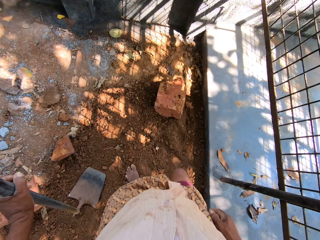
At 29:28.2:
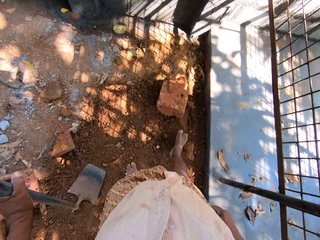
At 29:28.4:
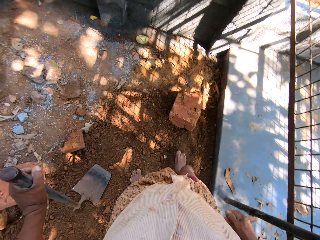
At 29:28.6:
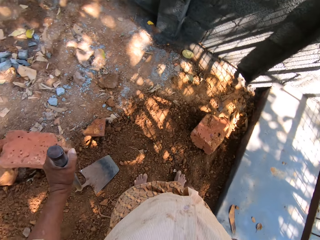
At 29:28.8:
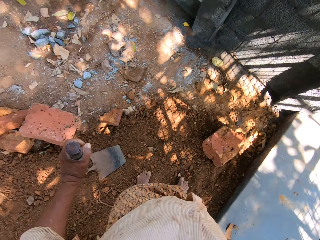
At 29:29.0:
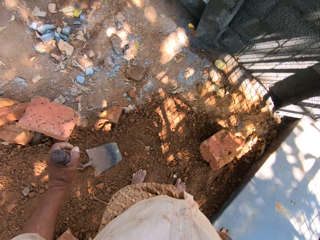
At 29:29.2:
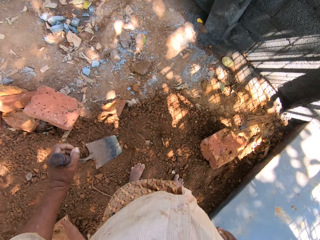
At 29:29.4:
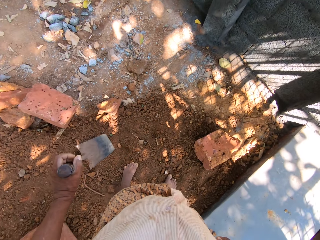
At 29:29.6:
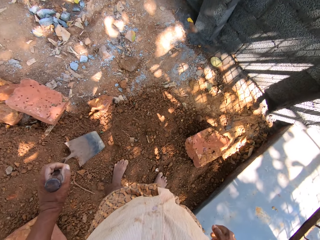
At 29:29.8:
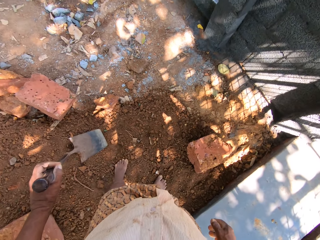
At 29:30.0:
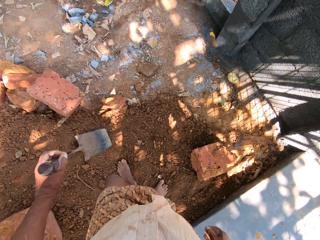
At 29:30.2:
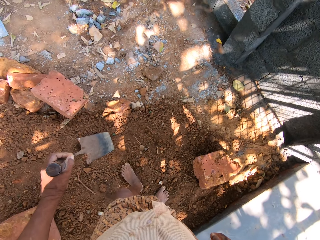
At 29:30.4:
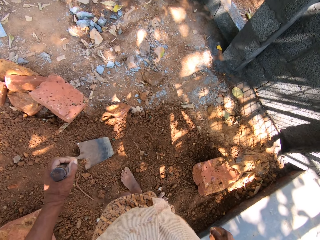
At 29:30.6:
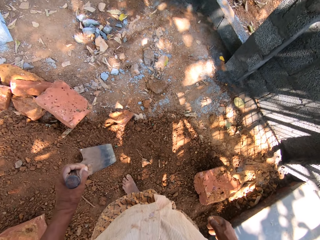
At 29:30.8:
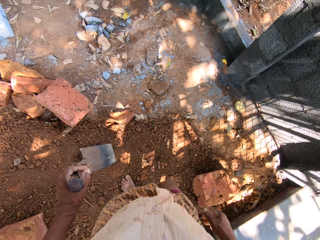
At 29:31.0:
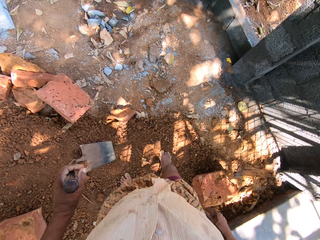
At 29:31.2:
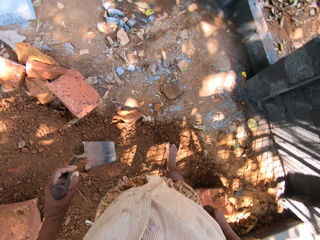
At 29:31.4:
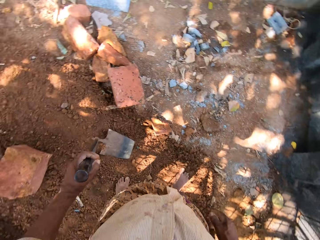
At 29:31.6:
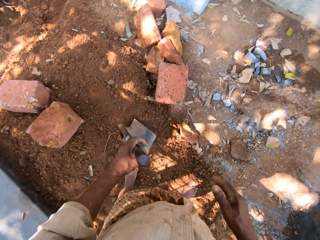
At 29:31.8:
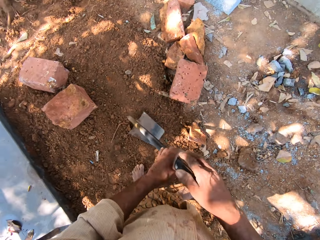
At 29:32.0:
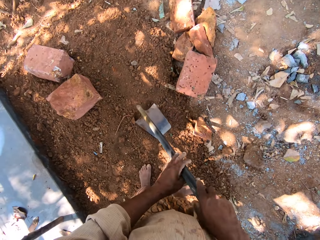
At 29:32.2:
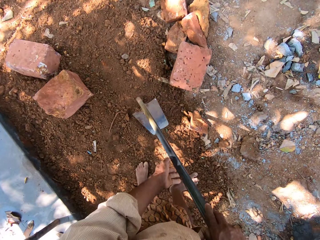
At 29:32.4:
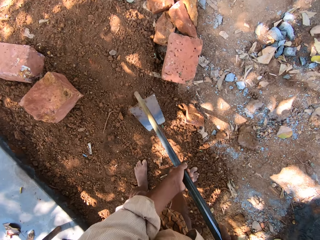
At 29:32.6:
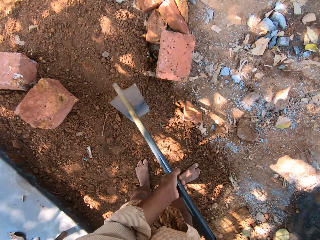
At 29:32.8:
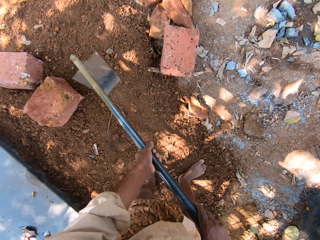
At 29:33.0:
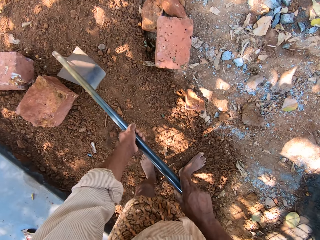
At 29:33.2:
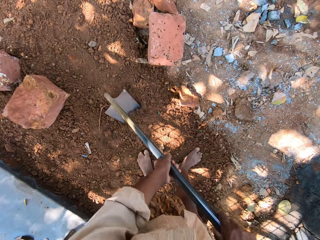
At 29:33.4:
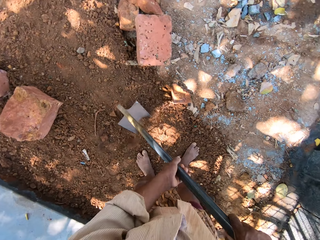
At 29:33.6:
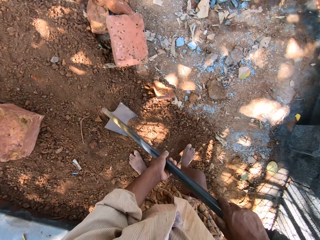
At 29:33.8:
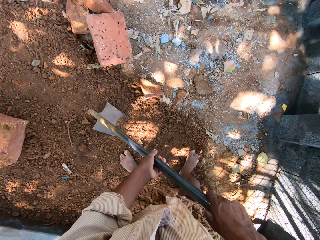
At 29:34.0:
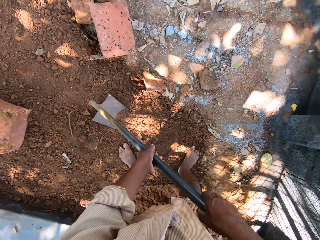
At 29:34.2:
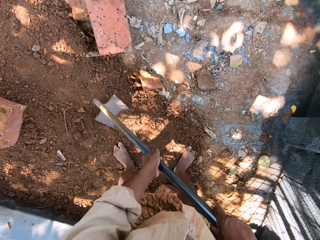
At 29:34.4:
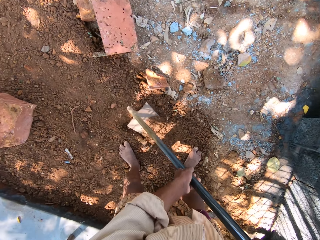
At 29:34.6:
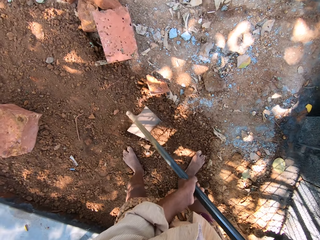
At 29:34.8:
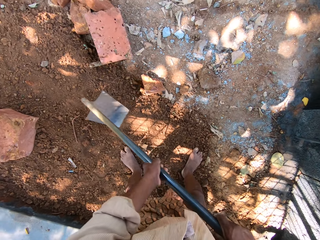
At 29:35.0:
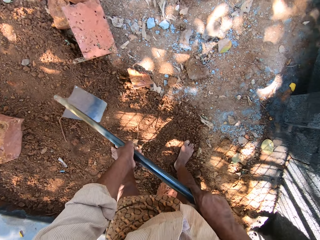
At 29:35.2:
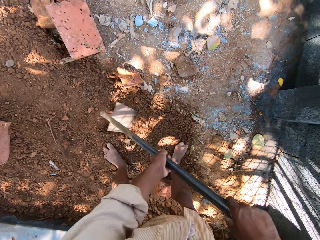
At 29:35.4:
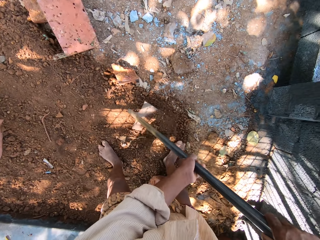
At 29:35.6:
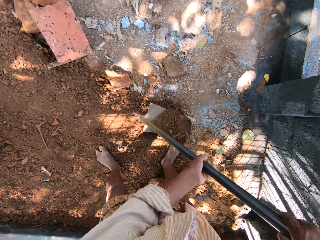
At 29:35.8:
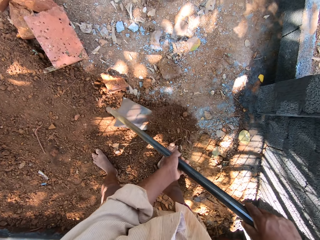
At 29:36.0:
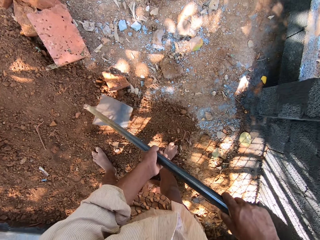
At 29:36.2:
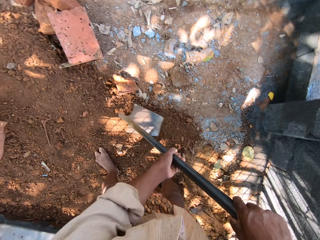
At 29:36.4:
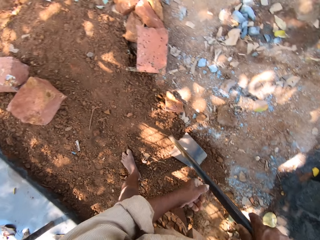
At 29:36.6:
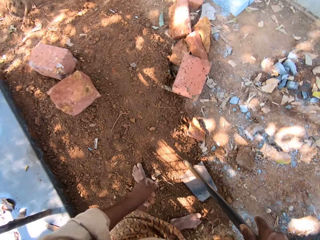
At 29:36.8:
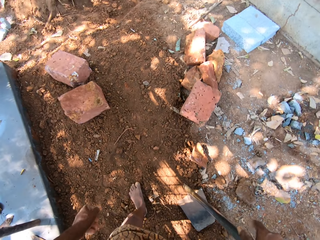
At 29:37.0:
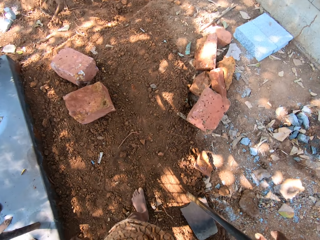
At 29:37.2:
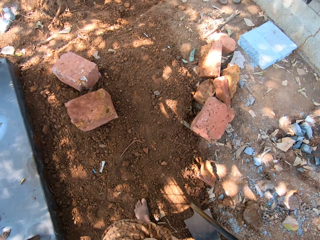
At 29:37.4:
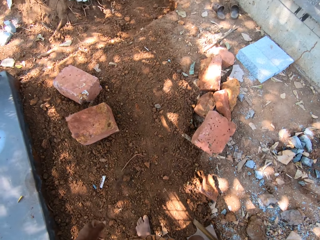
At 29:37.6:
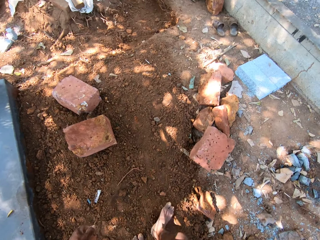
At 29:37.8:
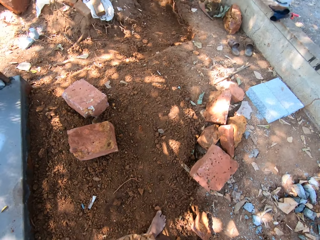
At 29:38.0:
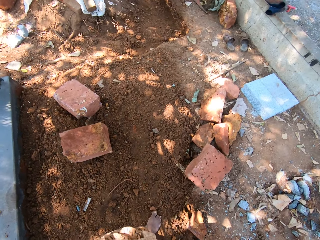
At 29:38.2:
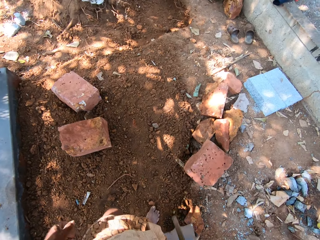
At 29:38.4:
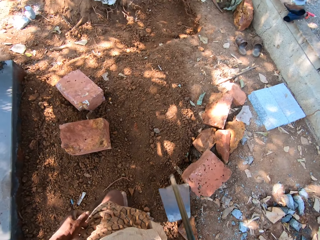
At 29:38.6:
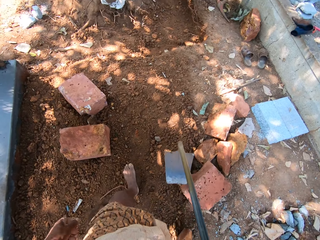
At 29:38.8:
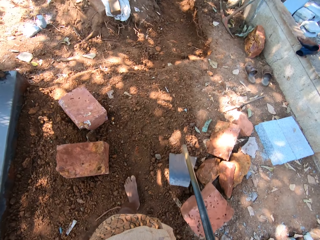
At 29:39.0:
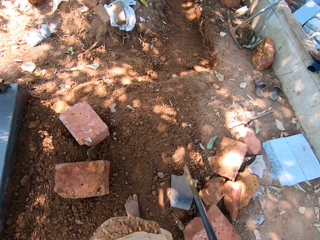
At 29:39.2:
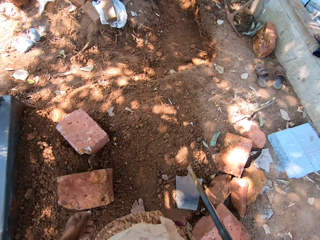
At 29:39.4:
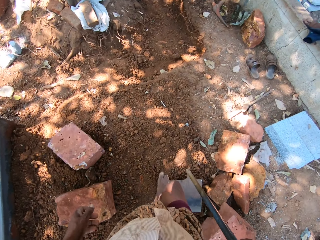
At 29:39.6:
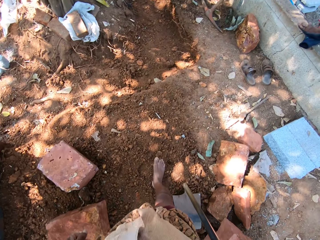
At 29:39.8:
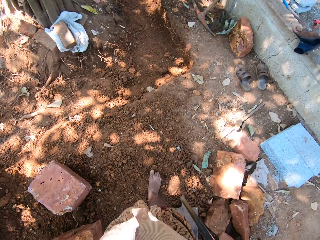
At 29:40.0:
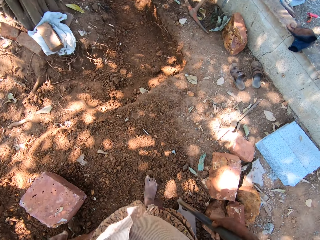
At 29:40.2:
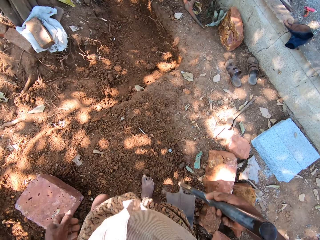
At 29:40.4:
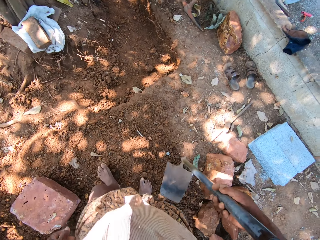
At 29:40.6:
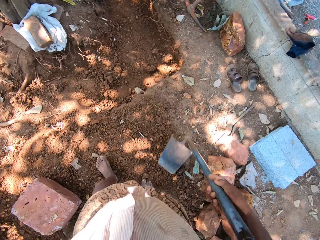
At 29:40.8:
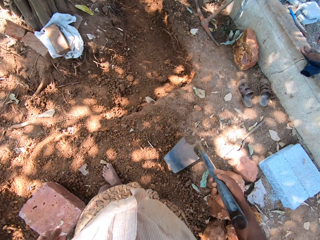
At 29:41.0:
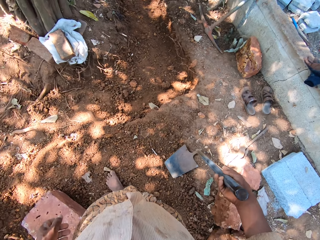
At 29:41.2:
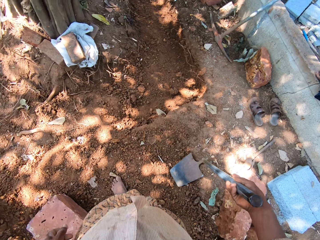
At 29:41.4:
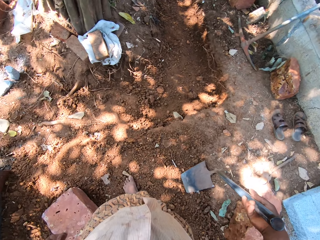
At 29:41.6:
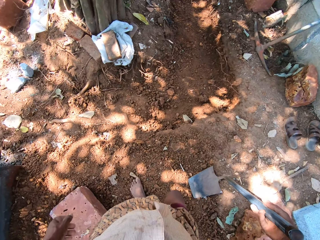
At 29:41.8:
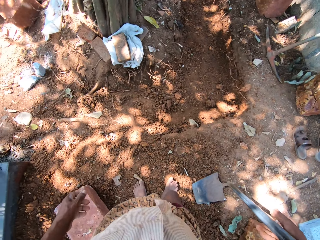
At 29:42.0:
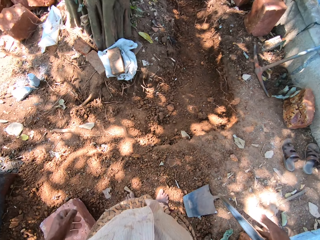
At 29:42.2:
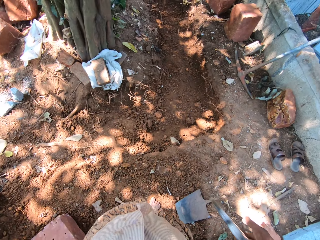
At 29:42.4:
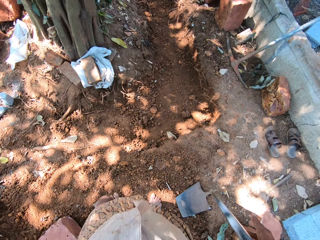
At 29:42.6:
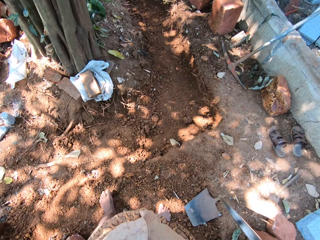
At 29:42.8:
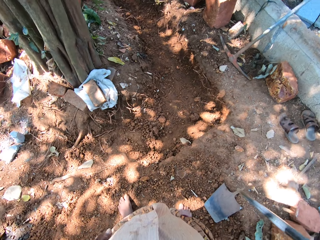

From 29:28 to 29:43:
The camera wearer holds the digging hoe with both hands. He spreads the sand on the ground with the digging hoe in his hands. He constructs the field area. He holds the digging hoe to the ground with his right hand. He walks on the sand around the field with the digging hoe in his right hand. He places the digging hoe in his right hand on the ground.

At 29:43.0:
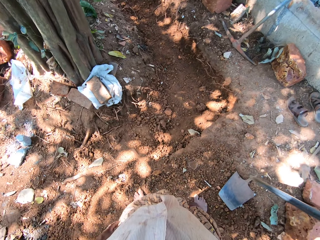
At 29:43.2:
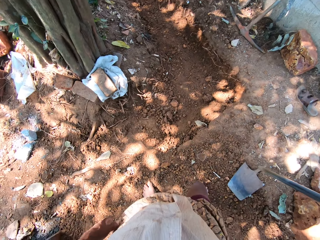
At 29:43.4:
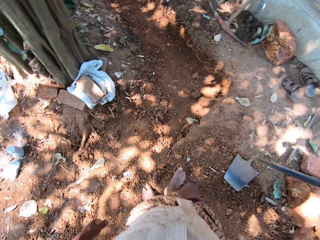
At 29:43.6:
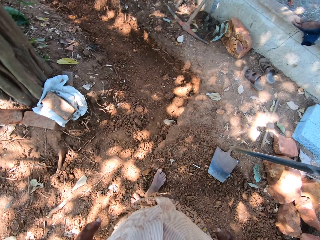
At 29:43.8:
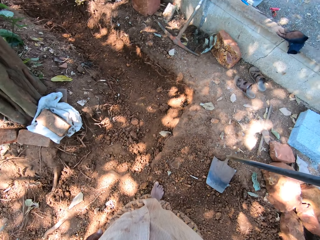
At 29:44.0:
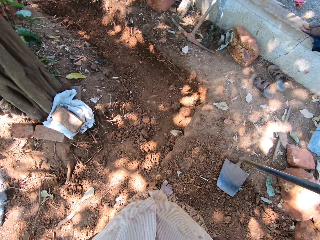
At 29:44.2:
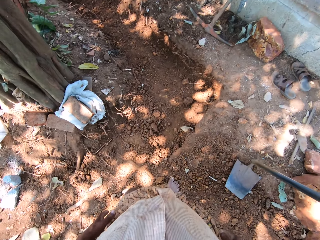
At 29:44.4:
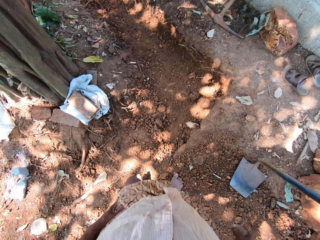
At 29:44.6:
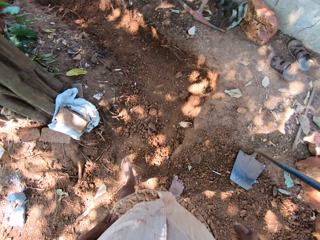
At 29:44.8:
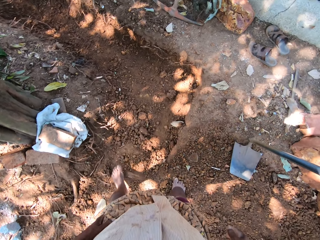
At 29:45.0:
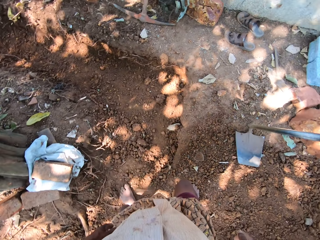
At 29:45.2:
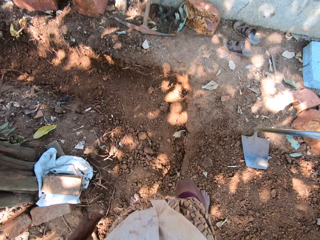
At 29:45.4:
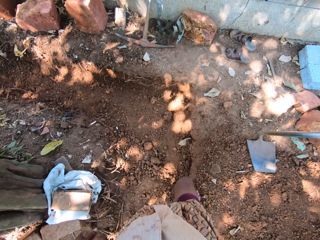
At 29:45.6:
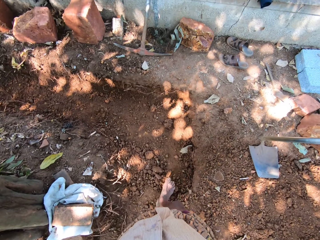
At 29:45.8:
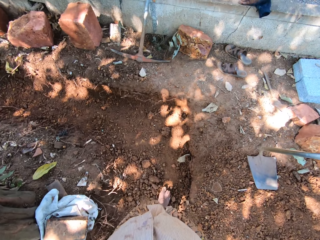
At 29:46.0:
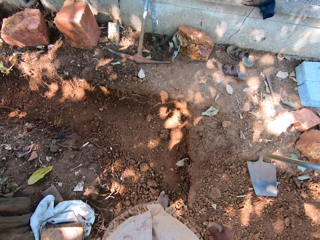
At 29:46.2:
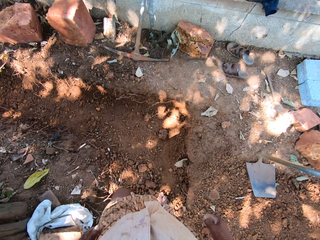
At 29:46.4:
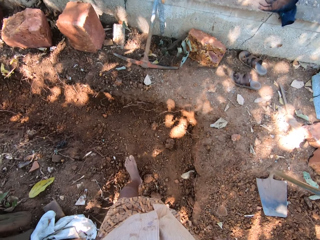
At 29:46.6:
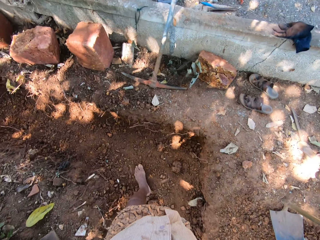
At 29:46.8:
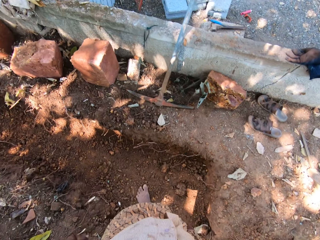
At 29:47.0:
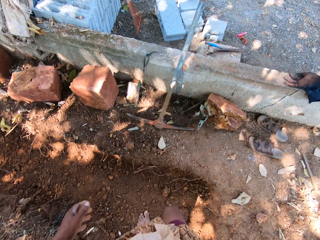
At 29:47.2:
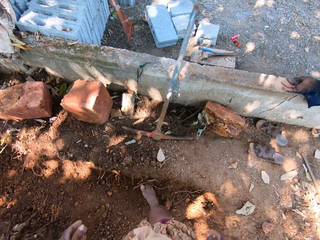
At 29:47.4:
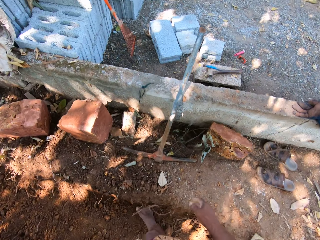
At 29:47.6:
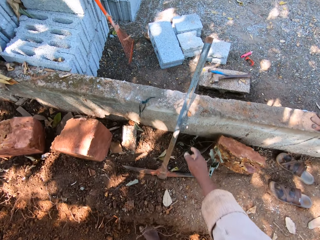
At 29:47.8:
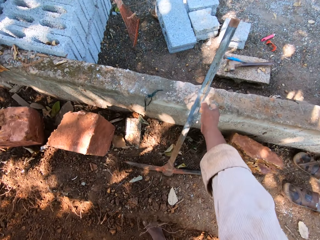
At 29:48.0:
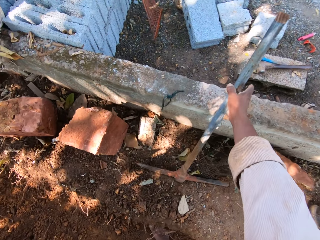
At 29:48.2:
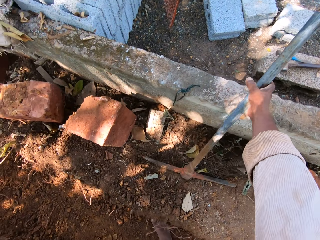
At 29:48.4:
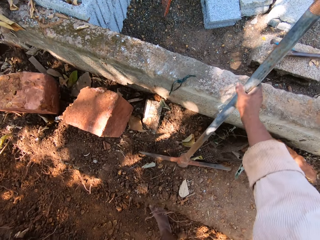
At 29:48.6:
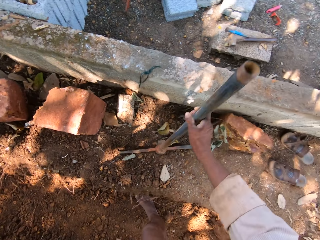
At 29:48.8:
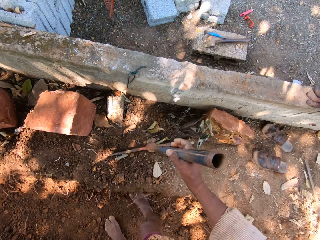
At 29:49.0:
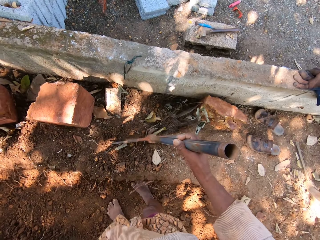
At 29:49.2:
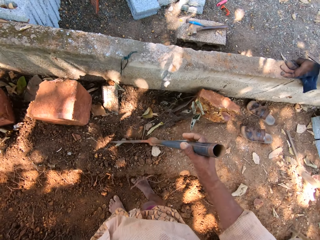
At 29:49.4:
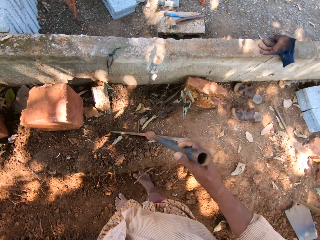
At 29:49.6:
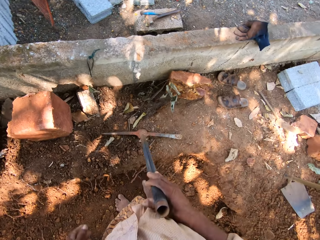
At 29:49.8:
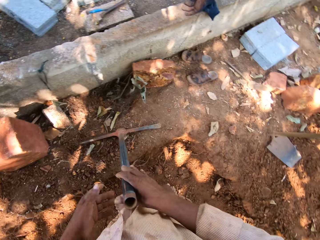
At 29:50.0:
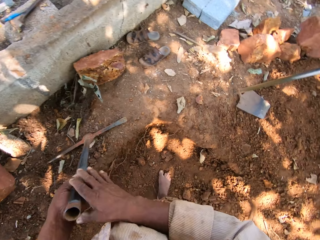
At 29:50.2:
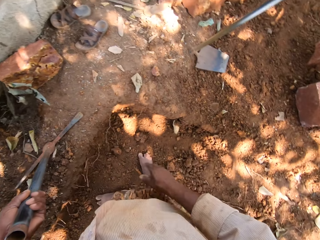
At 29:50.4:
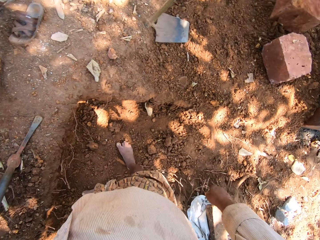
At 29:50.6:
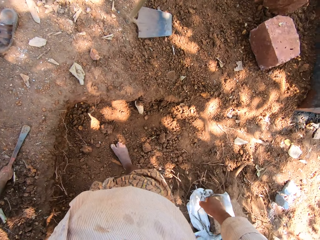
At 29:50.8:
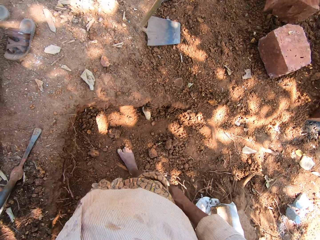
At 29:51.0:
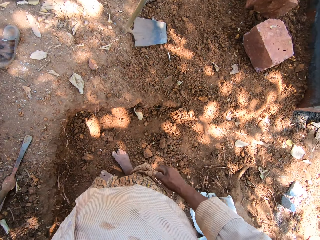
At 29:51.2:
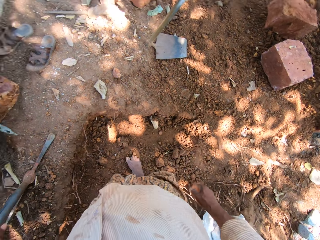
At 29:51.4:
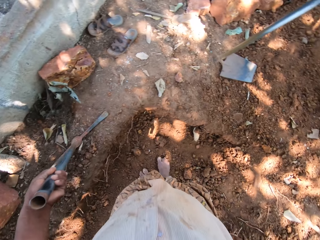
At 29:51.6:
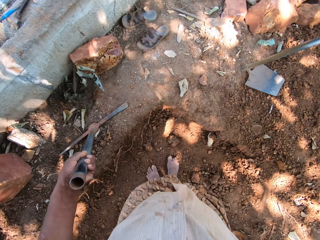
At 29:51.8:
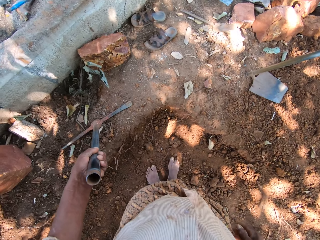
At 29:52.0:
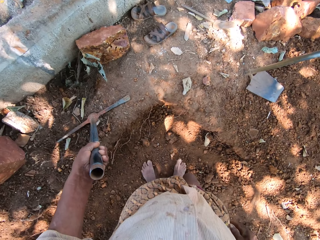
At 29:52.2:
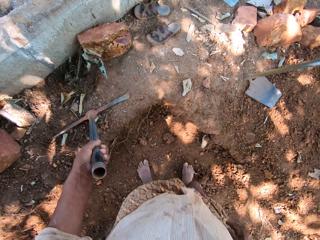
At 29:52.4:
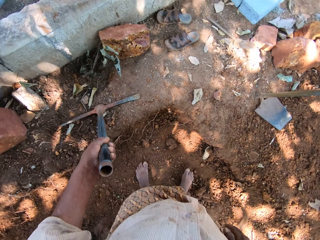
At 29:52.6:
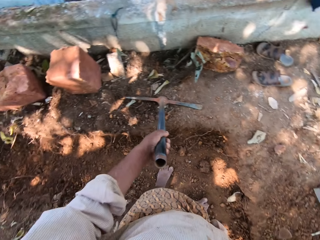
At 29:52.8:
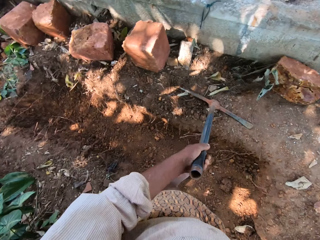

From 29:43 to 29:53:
The camera wearer walks in the pit. He picks up a pickaxe or shovel from the ground with his right hand. He passes the pickaxe from his right hand to his left hand.
